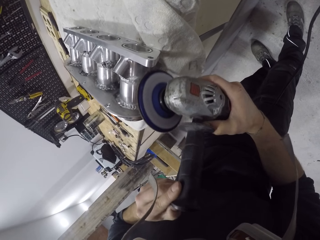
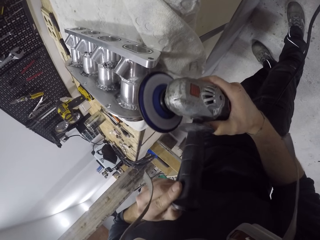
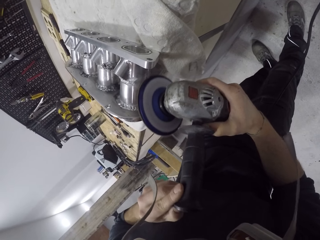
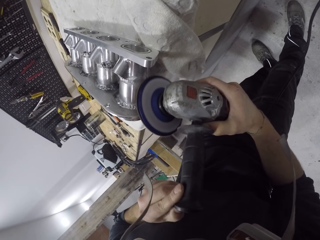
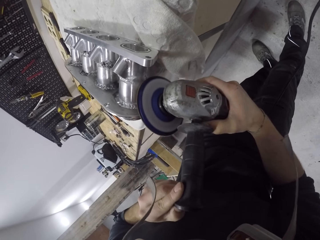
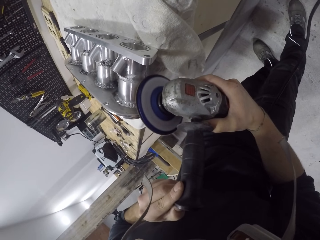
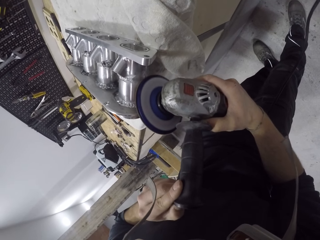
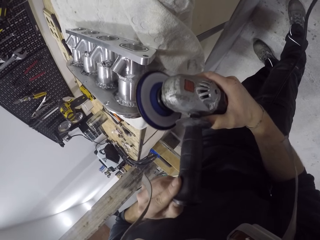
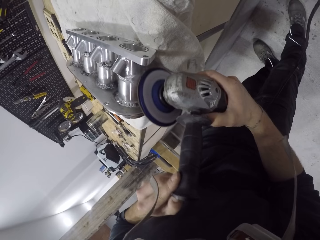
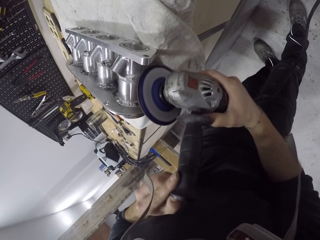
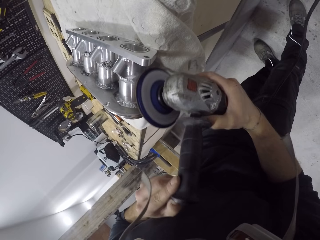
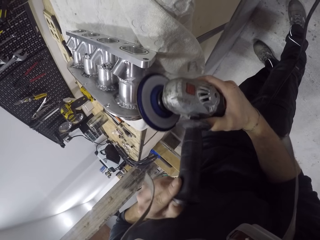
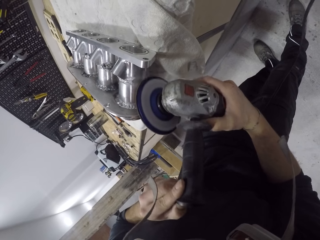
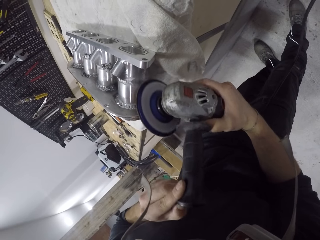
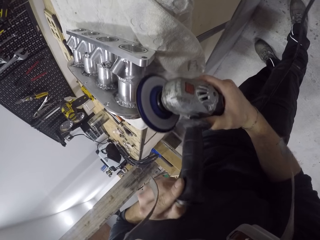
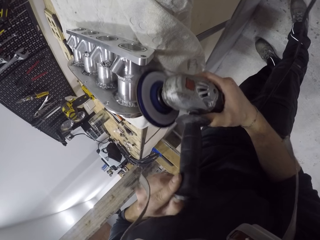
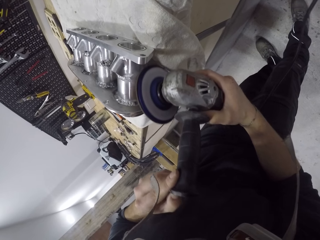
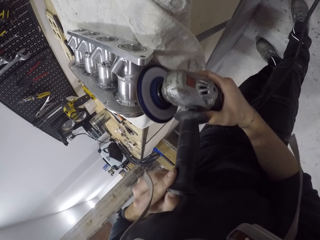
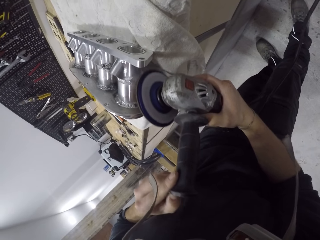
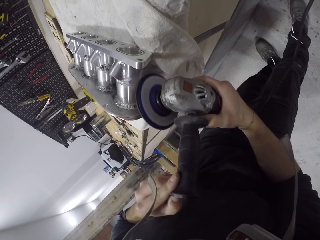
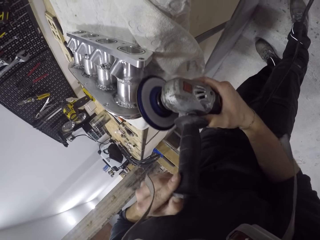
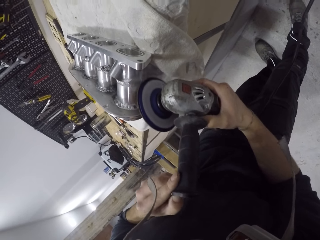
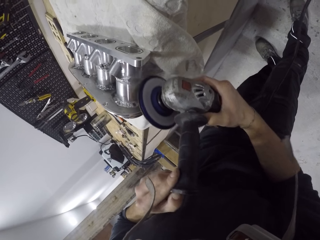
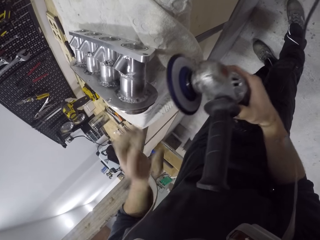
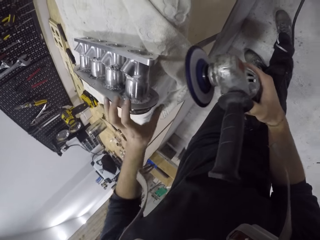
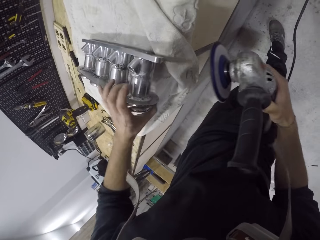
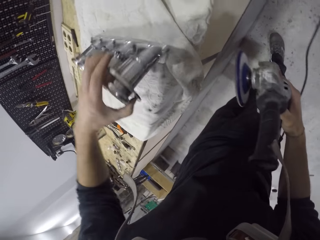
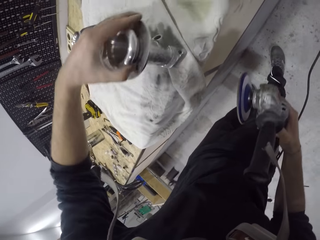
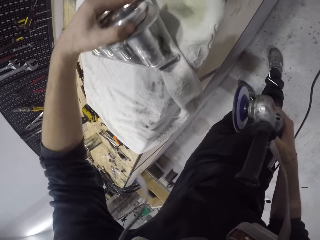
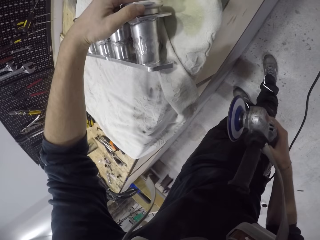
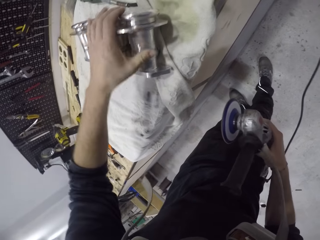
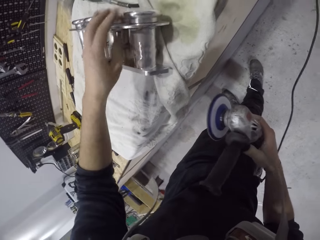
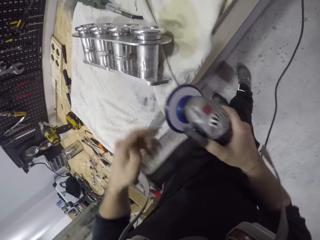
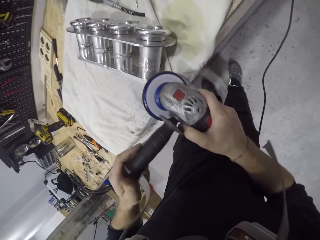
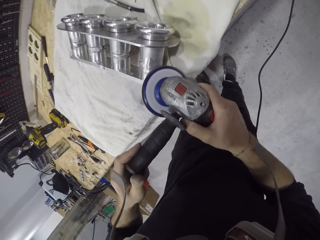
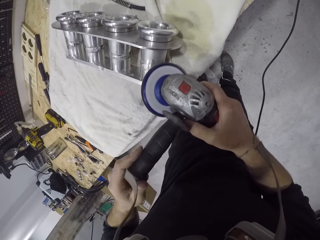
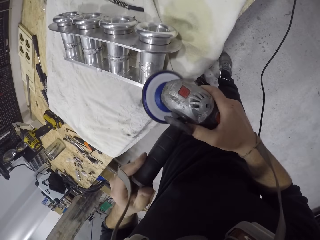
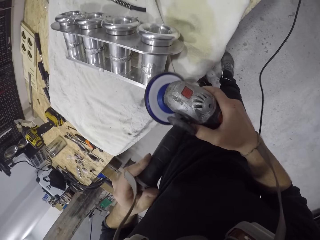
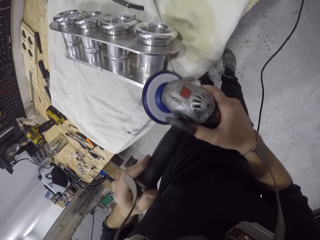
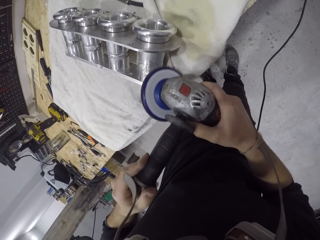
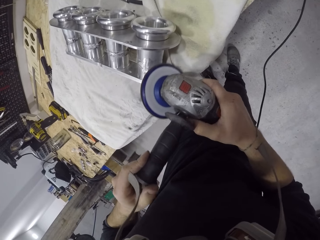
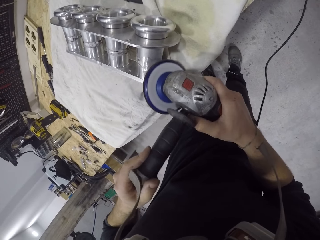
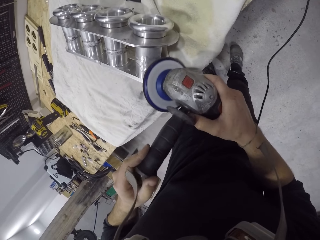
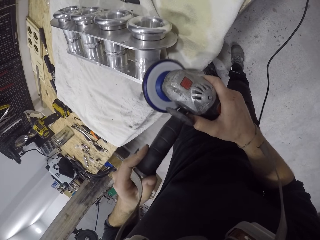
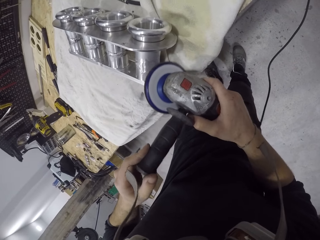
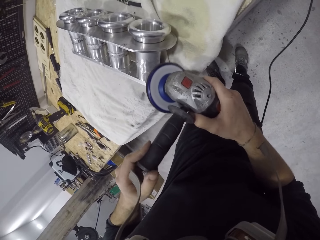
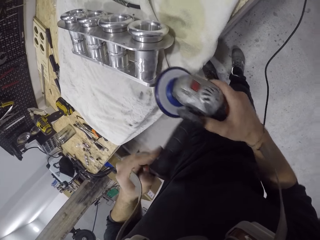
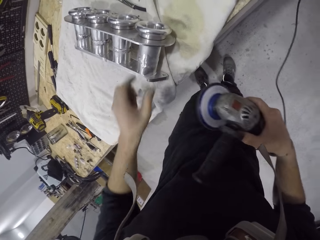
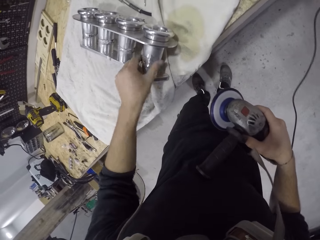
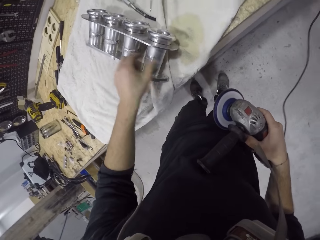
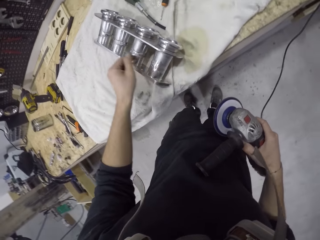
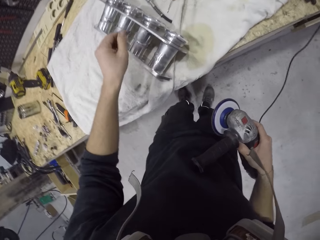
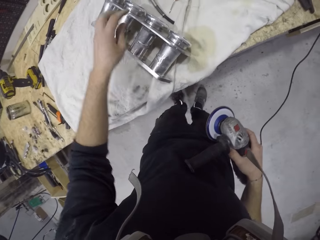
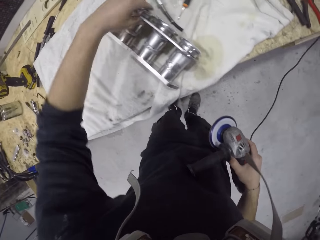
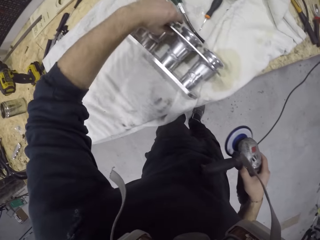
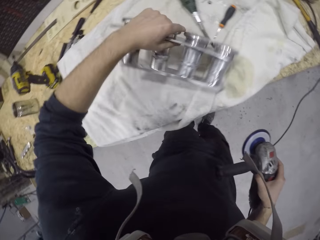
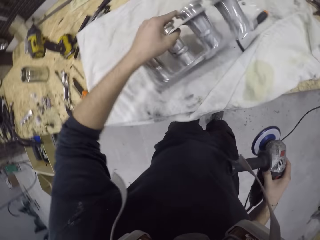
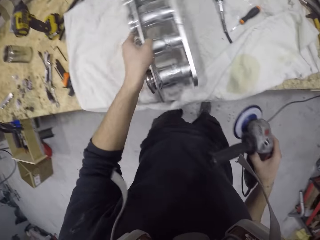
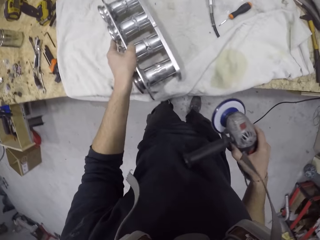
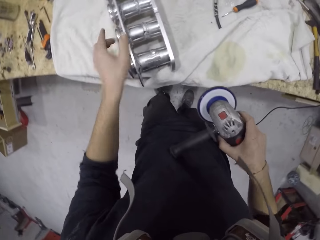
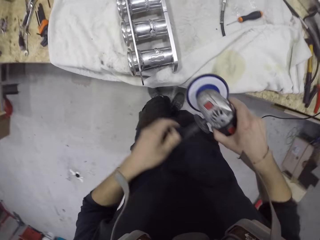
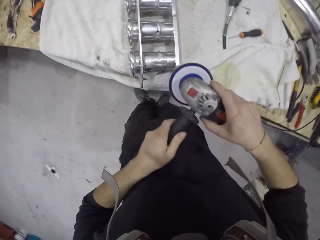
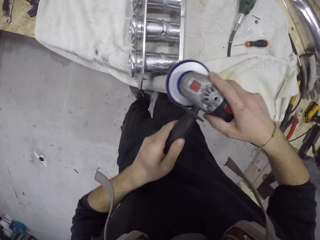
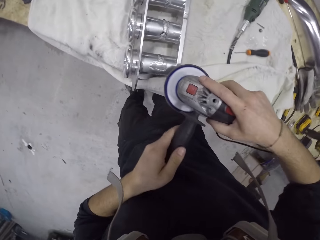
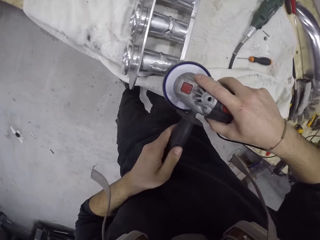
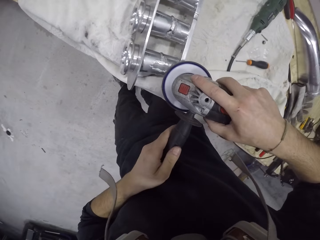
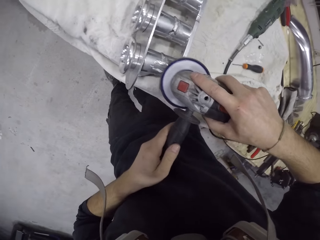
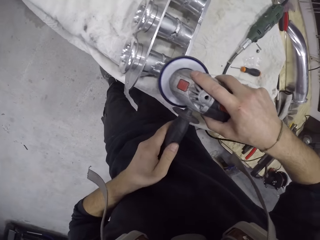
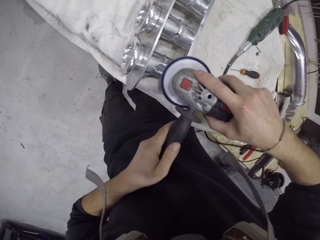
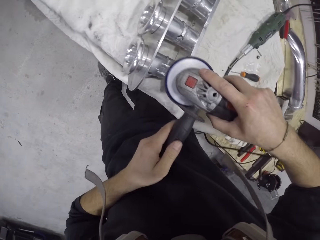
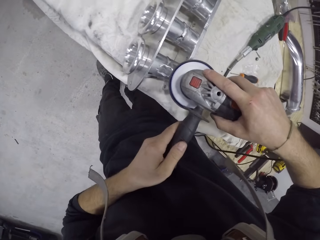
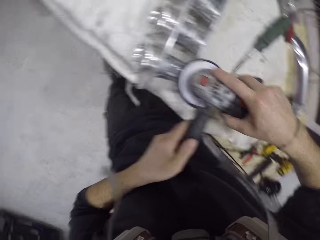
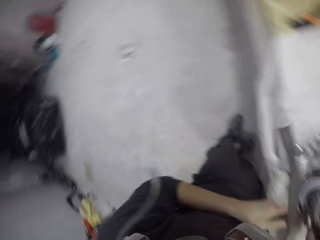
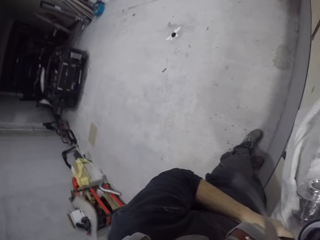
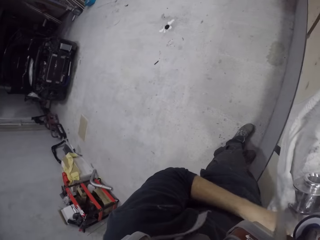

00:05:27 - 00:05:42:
The camera wearer flips the intake manifold on the table with his left hand. He sands the intake manifold on the table with the sanding machine in his hands. He wipes the intake manifold on the table with his left hand. He adjusts the intake manifold on the table with his left hand. He sands the intake manifold on the table with the sanding machine in his hands.

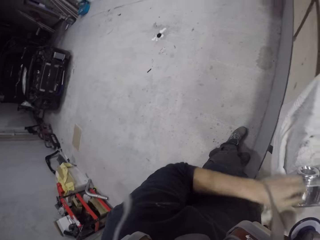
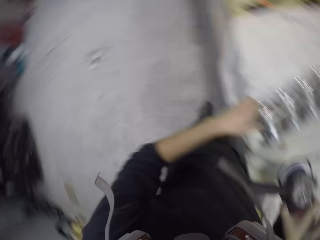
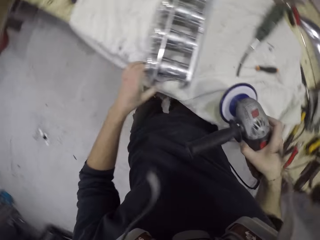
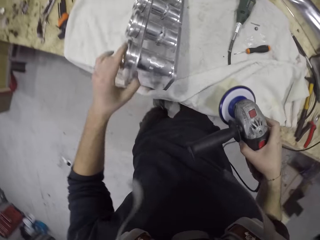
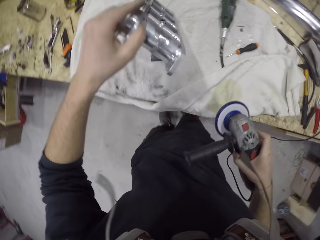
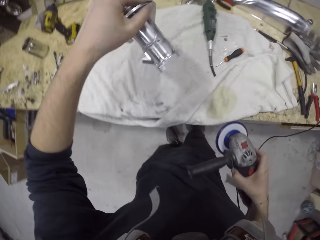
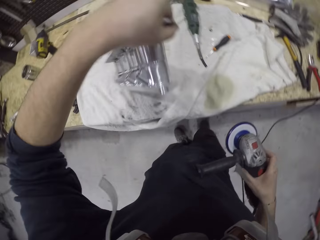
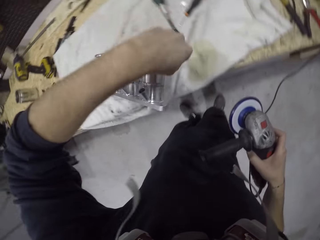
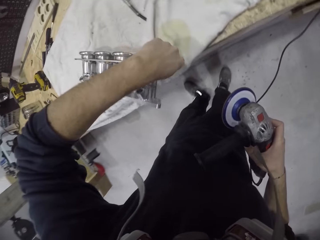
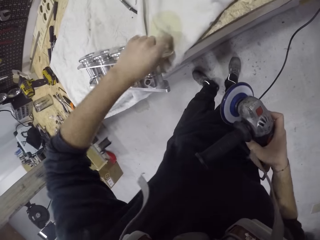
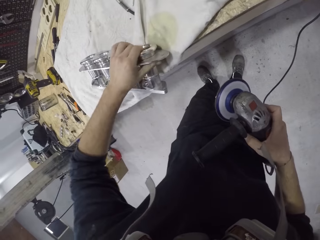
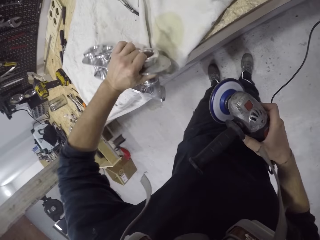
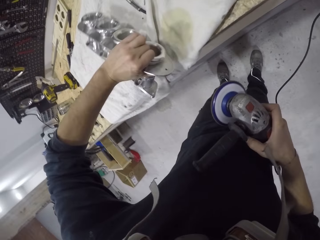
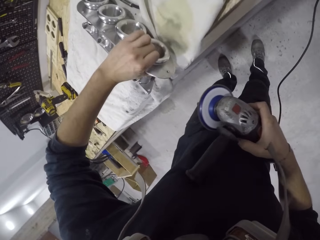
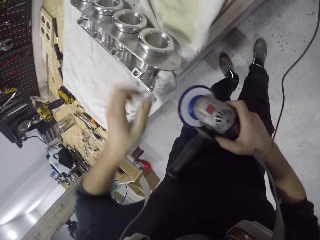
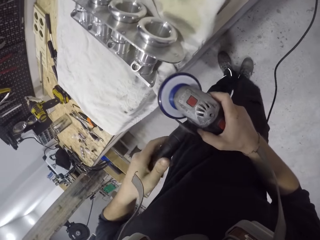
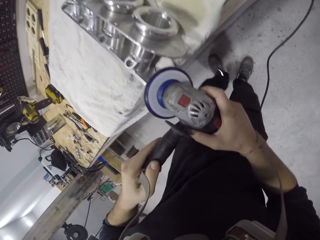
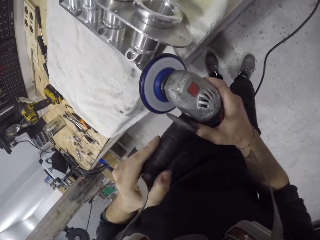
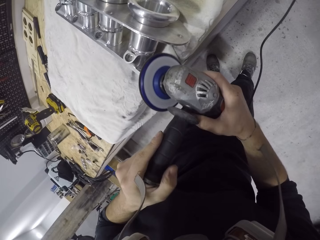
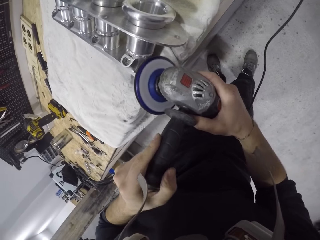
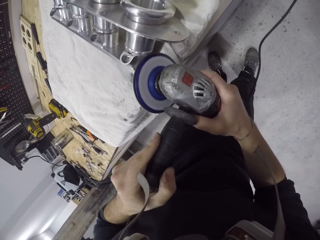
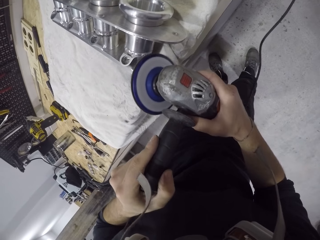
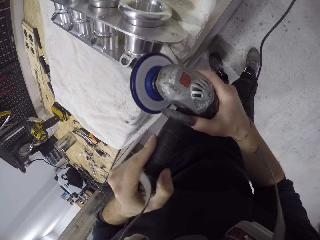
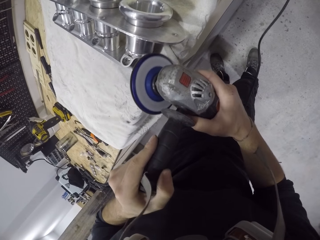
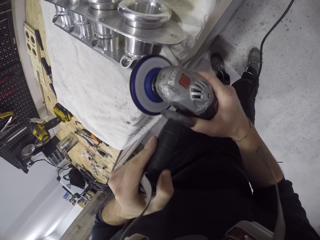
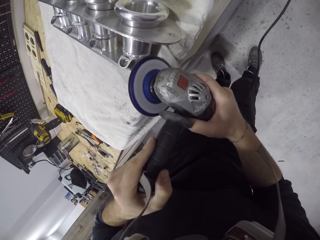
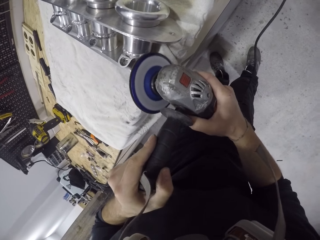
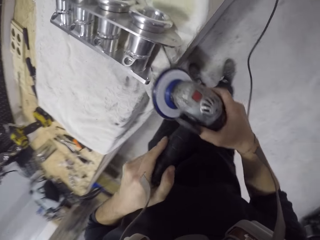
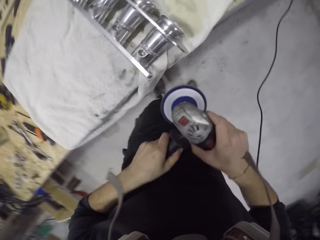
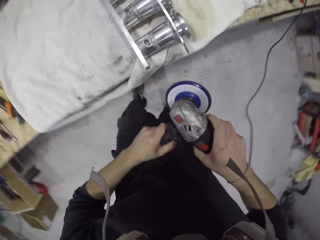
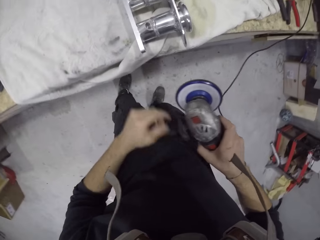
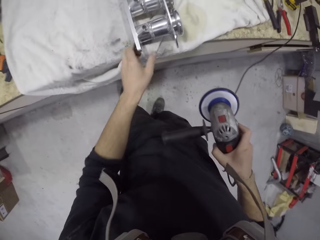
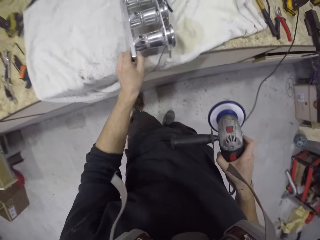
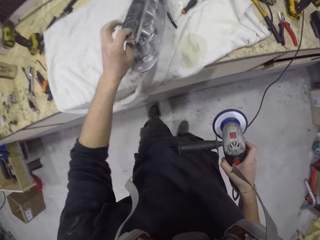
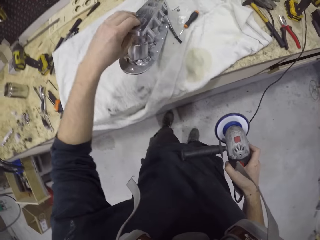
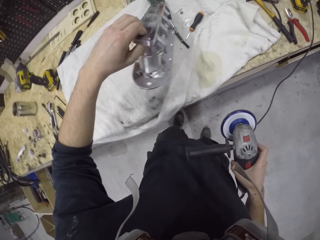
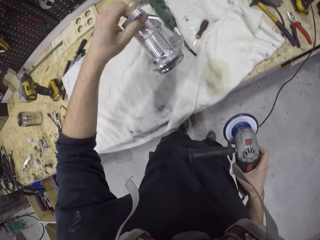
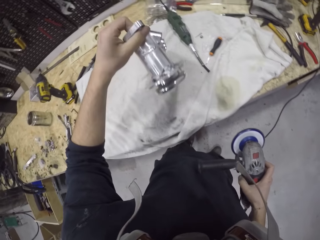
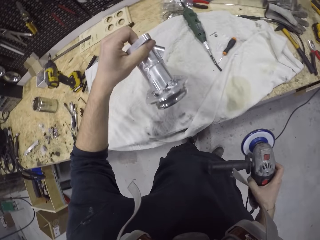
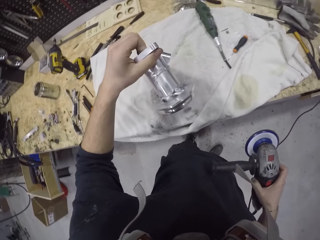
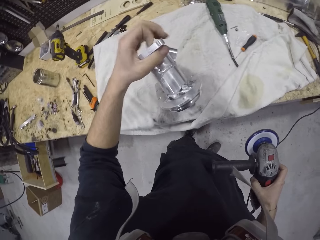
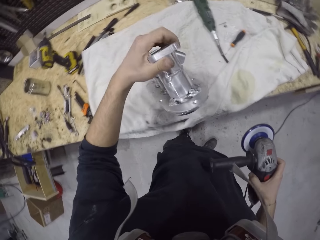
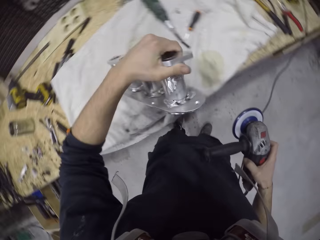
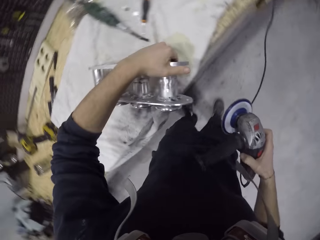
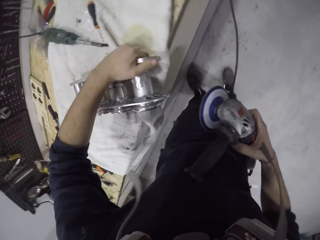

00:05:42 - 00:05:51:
The camera wearer flips the intake manifold on the table with his left hand. He sands the intake manifold on the table with the sanding machine in his hands. He flips the intake manifold on the table with his left hand.
